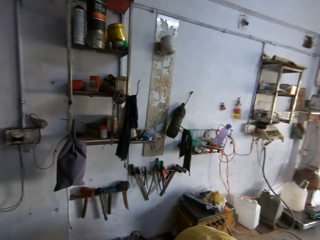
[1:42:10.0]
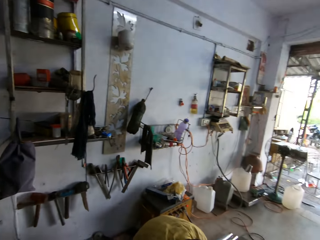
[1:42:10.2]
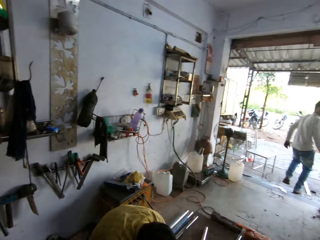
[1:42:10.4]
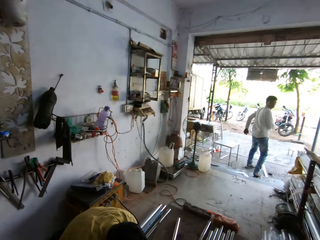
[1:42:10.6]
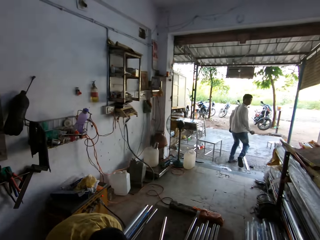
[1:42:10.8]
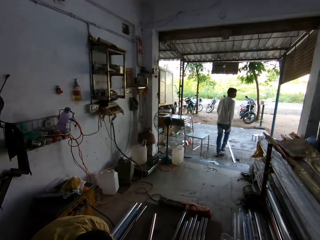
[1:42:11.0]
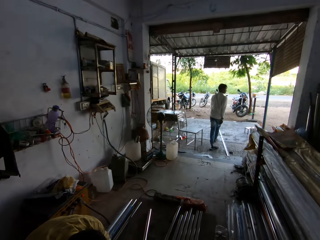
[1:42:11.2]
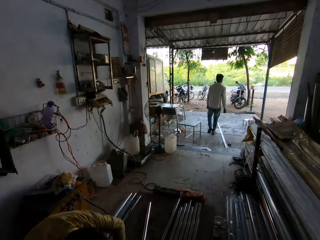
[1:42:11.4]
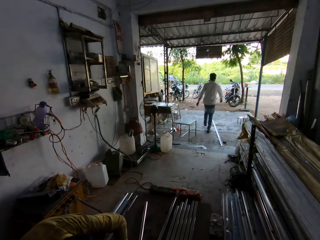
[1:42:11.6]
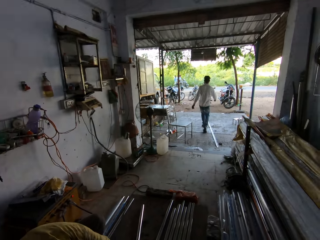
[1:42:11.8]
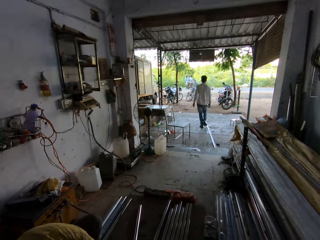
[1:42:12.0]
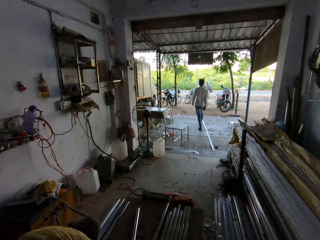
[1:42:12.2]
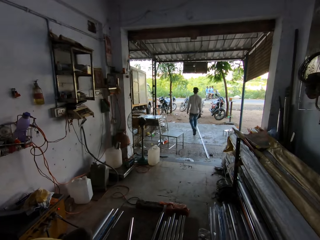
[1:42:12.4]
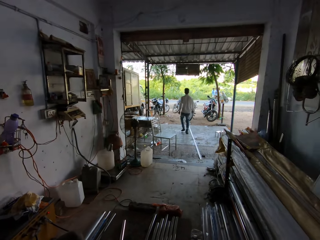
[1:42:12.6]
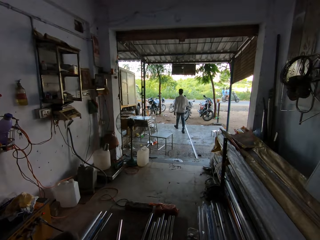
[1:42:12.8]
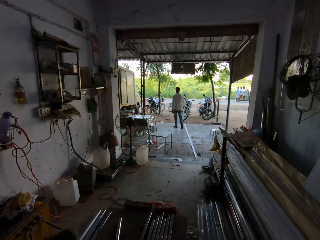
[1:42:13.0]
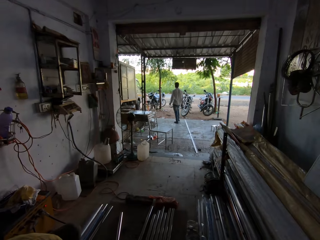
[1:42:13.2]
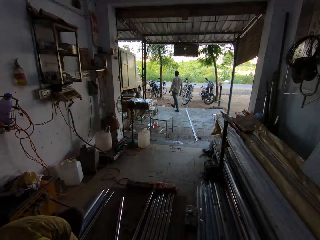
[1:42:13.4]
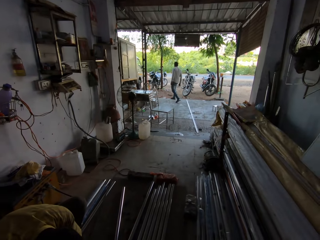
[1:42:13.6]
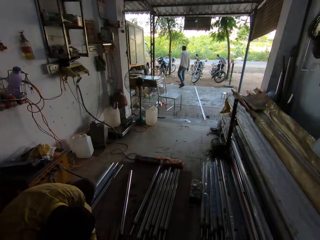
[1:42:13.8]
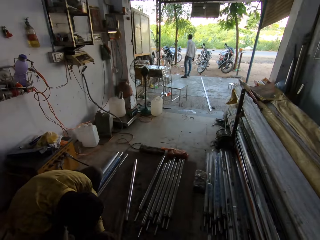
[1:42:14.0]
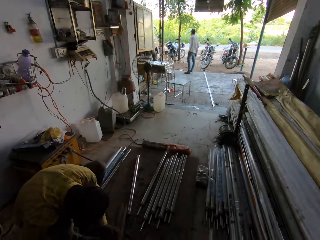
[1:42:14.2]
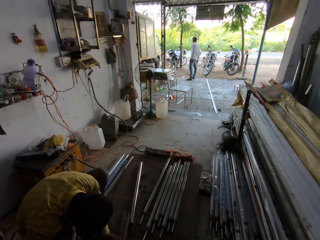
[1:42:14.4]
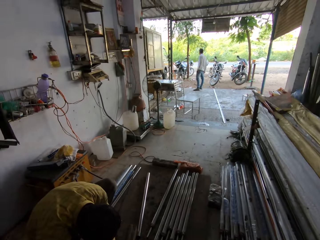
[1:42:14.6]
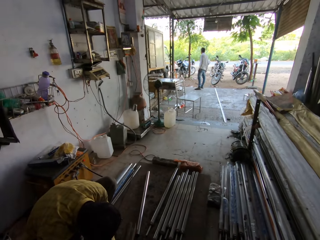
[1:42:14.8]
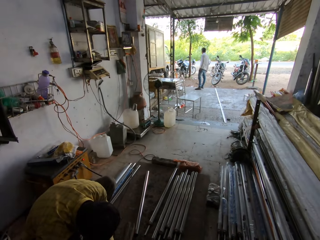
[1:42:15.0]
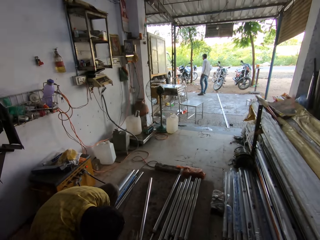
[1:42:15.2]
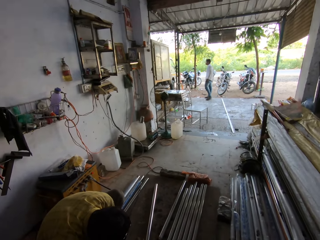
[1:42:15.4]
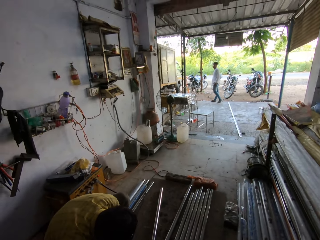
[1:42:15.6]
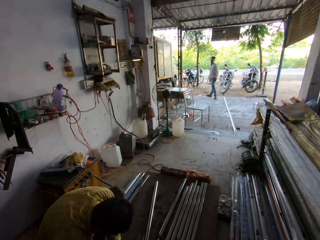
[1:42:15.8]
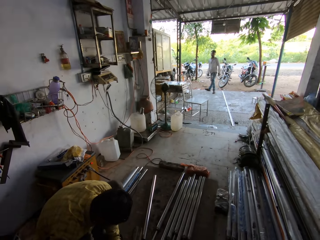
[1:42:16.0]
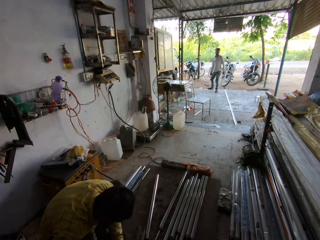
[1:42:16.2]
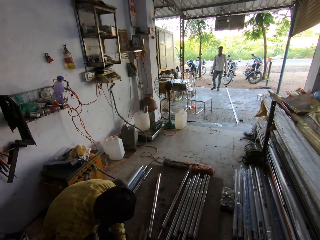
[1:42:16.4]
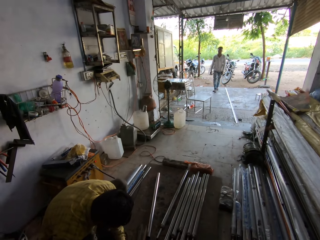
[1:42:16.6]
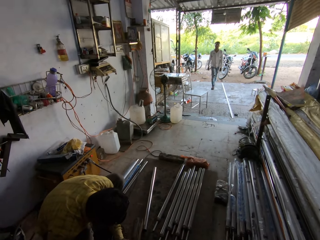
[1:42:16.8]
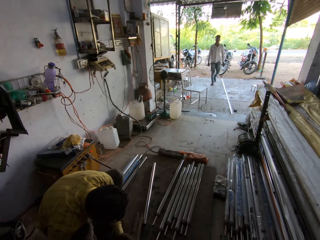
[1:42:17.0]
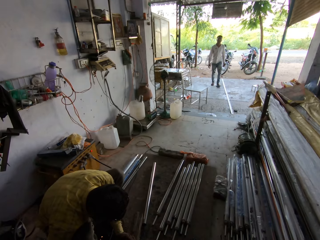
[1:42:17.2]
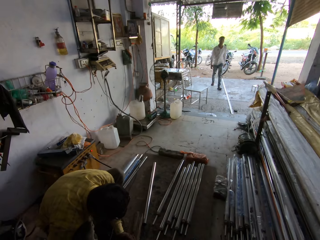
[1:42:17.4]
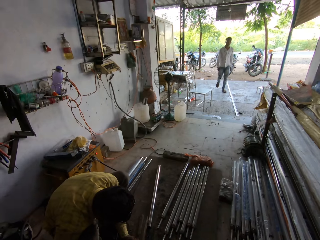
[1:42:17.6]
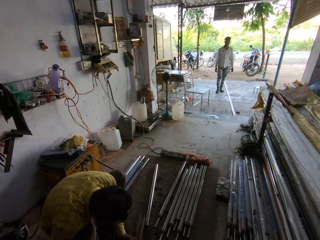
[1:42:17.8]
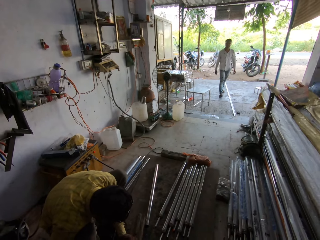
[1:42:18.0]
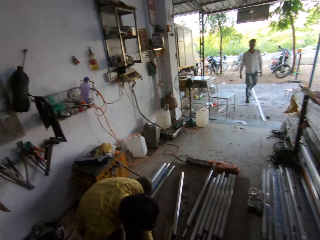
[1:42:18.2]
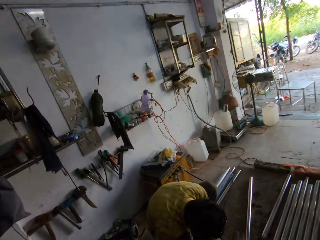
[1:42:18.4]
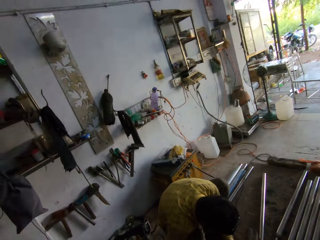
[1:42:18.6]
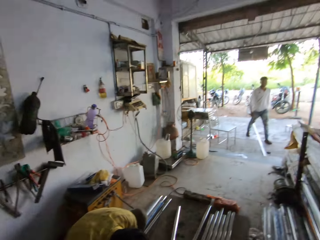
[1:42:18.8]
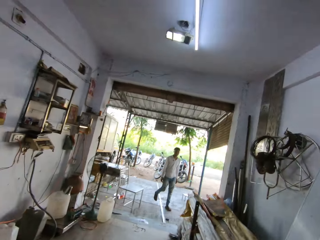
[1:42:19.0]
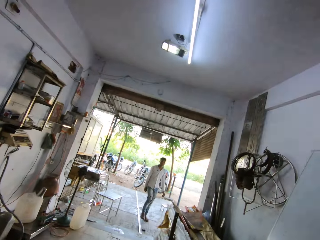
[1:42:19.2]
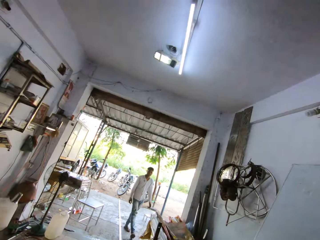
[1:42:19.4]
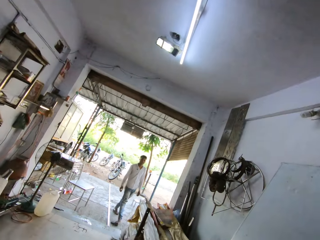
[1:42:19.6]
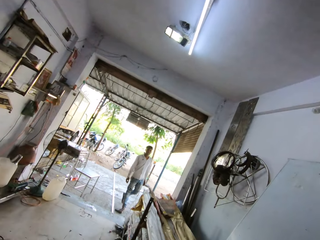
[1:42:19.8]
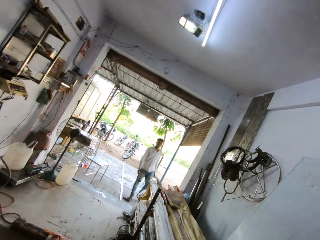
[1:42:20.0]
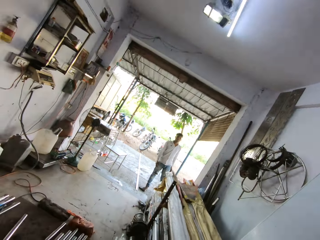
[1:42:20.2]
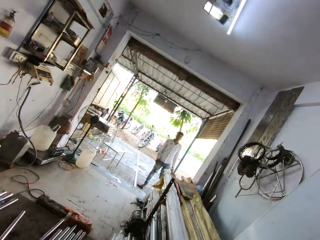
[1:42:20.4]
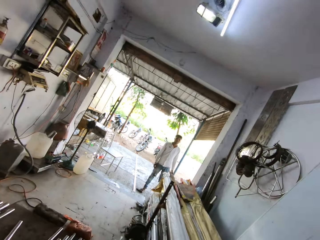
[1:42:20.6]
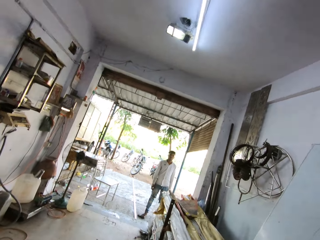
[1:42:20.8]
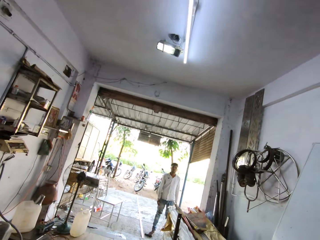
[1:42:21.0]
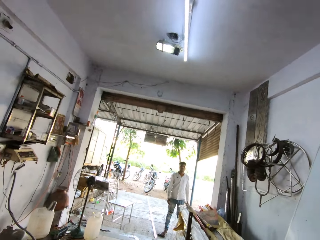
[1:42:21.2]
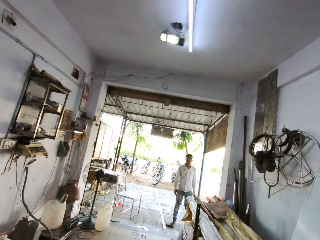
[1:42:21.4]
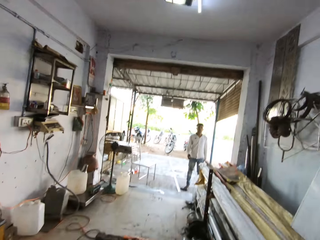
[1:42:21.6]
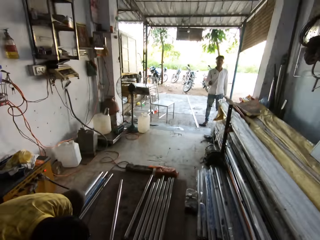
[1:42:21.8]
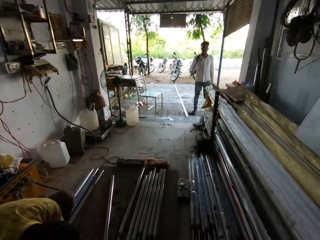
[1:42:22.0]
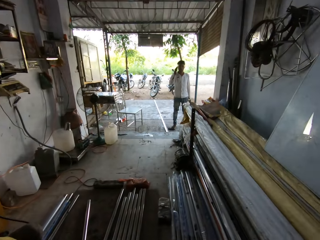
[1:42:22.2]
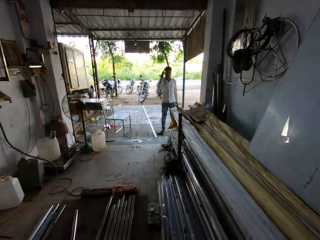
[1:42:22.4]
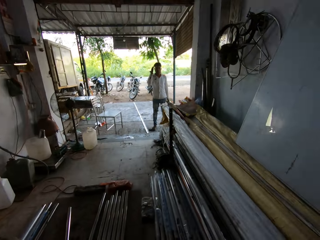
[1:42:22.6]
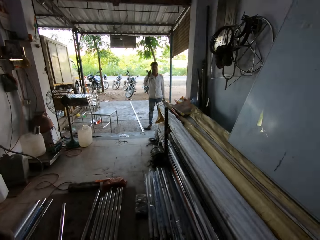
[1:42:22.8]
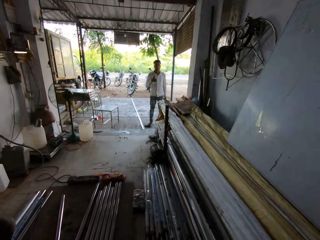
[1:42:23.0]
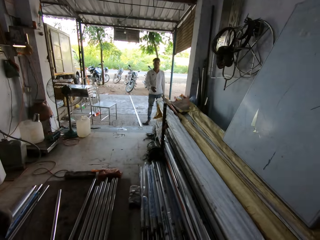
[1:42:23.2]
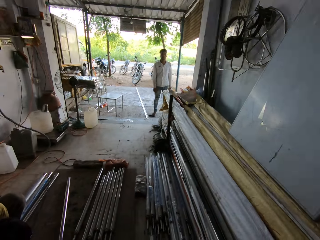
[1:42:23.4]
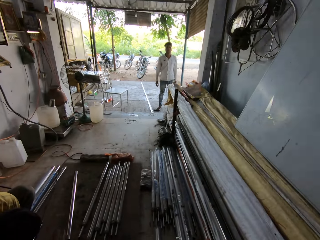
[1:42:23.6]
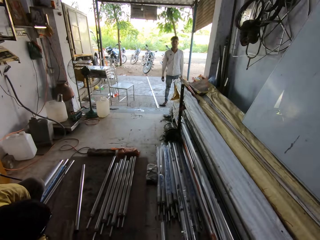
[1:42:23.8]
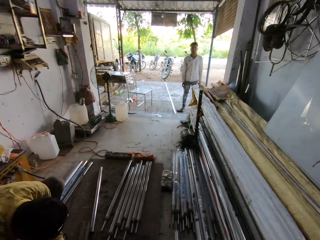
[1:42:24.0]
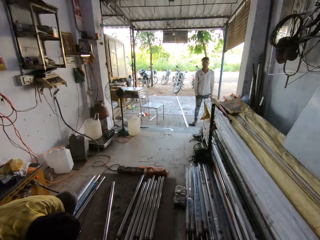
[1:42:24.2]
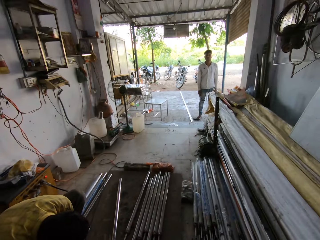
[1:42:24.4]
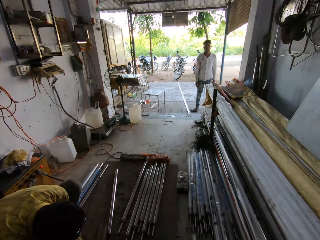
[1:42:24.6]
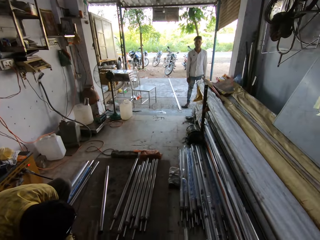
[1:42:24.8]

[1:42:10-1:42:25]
A man walks across. The camera wearer looks around.

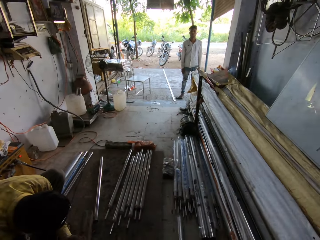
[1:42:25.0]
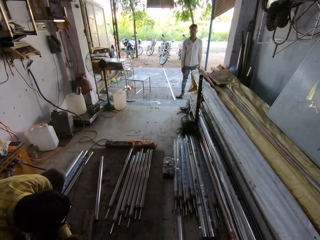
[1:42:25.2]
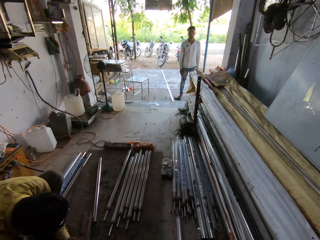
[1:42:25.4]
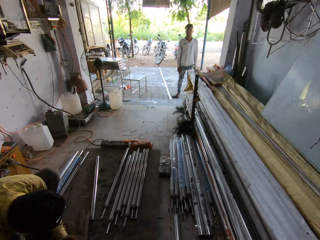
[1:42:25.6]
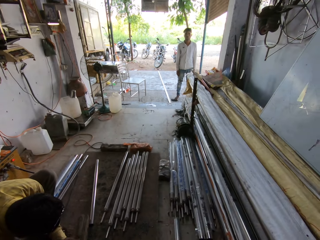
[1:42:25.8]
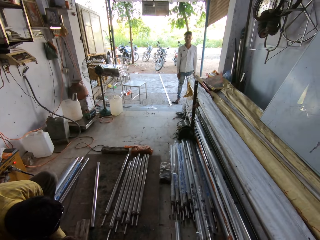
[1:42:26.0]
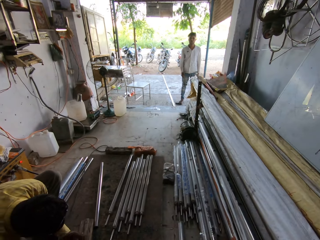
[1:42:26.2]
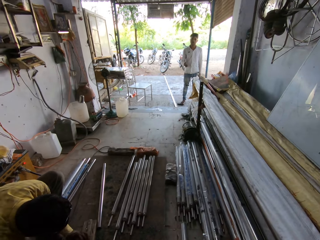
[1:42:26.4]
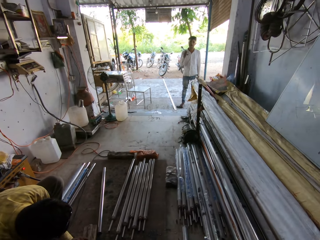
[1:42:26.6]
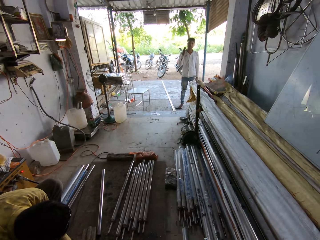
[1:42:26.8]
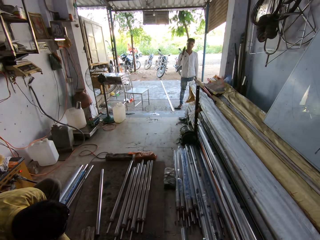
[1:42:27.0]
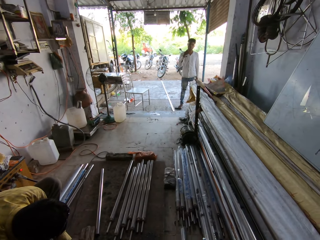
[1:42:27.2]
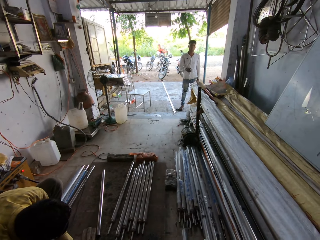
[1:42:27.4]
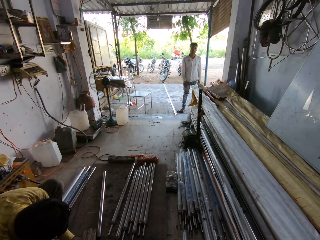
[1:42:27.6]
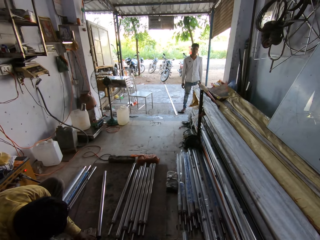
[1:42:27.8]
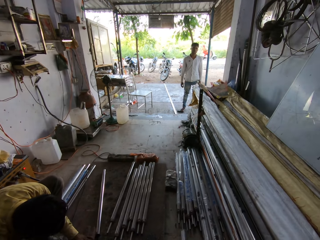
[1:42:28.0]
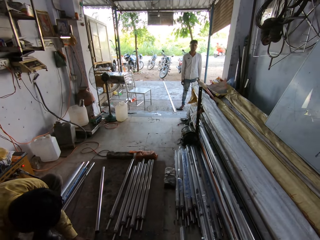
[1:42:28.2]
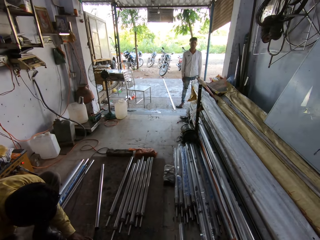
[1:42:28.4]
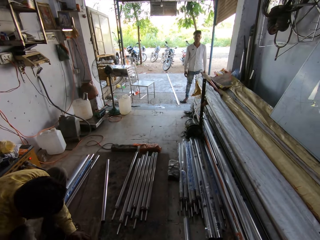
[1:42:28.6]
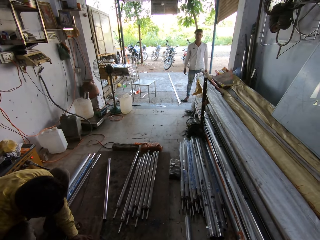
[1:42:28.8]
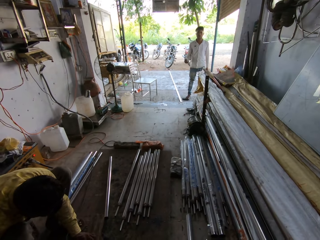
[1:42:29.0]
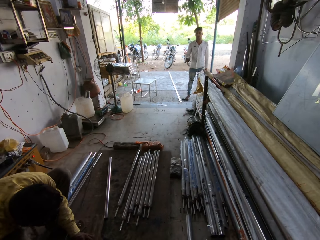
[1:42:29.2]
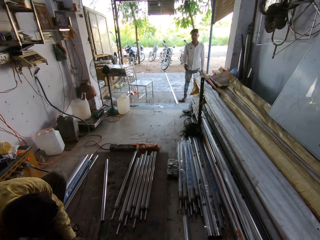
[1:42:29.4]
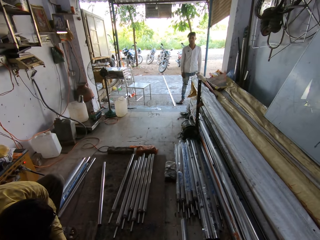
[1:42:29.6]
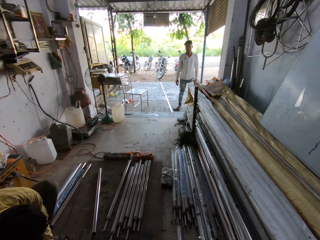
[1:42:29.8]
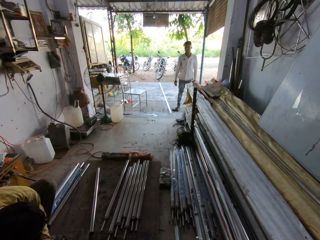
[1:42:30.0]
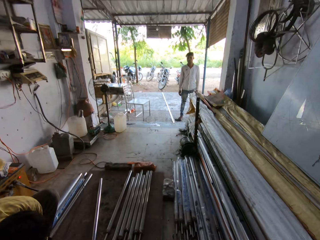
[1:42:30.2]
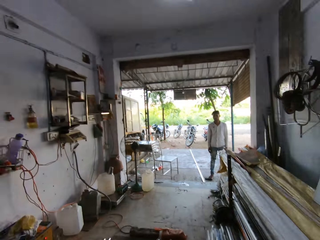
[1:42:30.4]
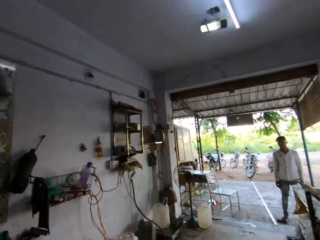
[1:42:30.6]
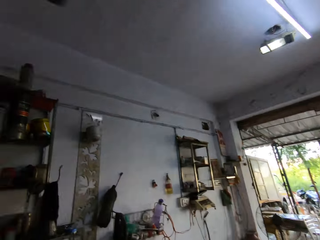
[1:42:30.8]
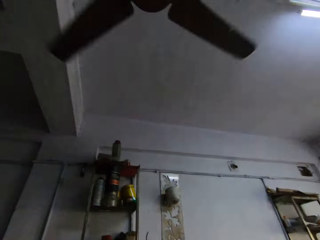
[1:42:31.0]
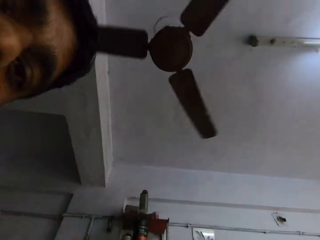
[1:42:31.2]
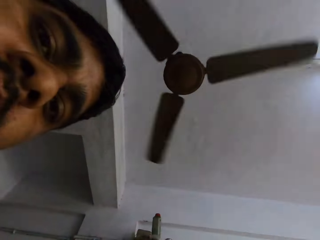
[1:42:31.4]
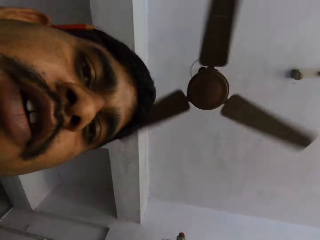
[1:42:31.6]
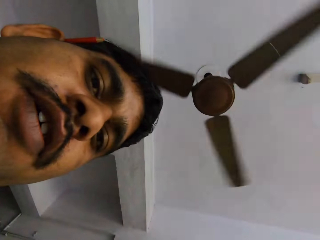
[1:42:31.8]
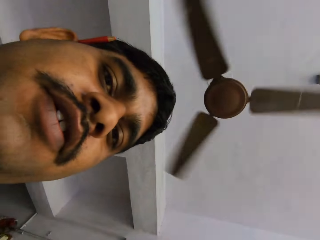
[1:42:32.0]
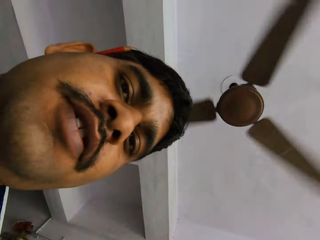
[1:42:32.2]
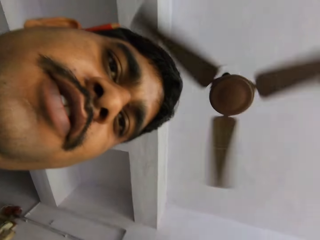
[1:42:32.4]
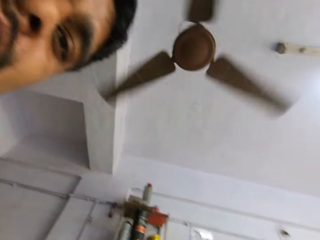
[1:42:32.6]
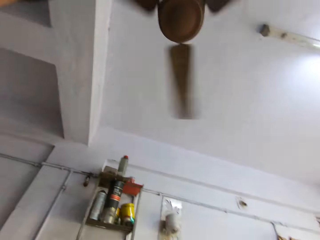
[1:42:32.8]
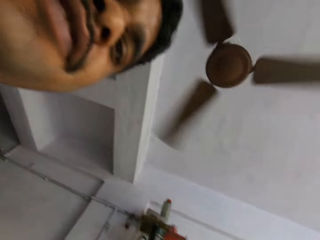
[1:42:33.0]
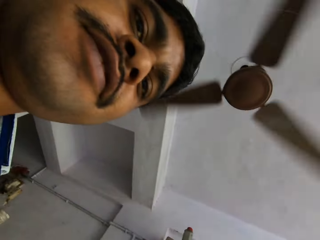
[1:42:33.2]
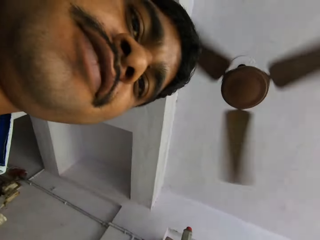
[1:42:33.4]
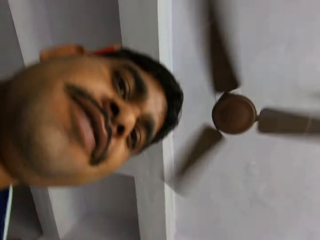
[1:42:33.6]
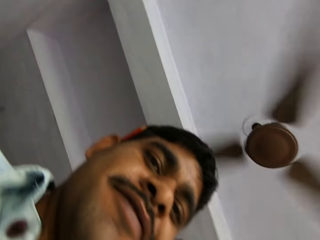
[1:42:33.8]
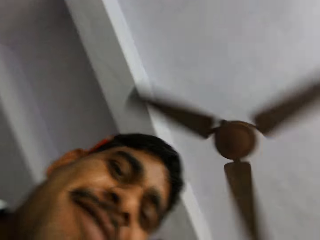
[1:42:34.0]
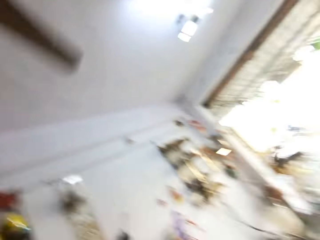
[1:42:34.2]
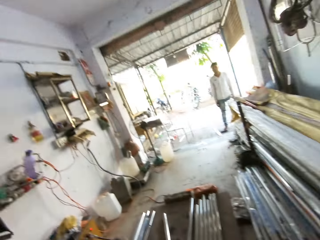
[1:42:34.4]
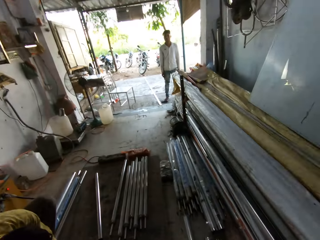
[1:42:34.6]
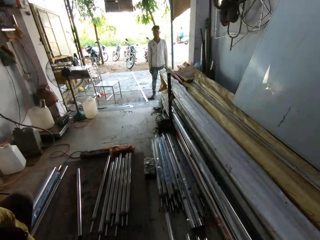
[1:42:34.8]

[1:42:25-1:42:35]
A man moves his hand. The camera wearer looks around. They look at another man.
